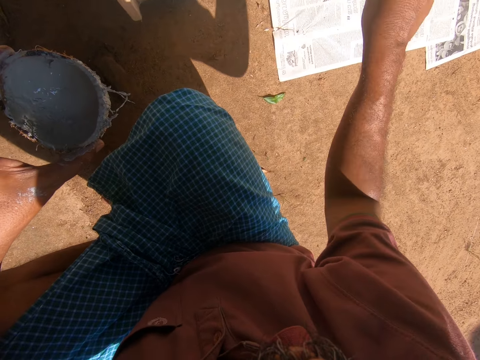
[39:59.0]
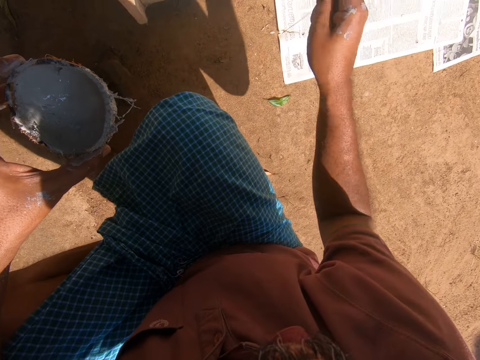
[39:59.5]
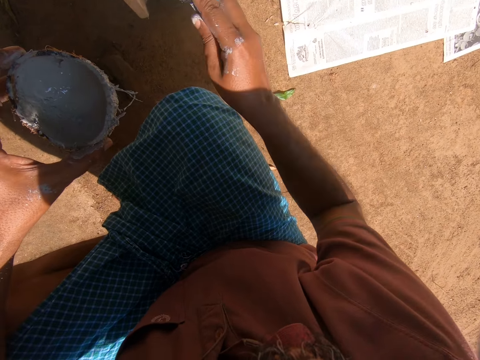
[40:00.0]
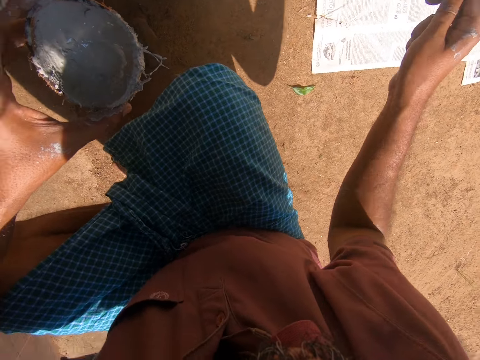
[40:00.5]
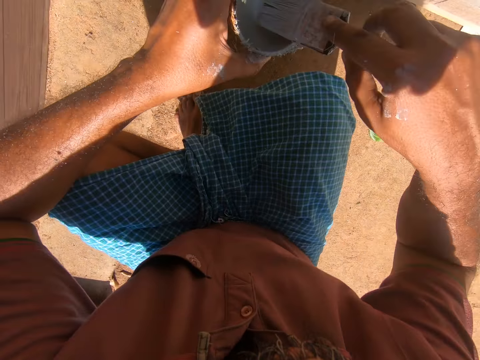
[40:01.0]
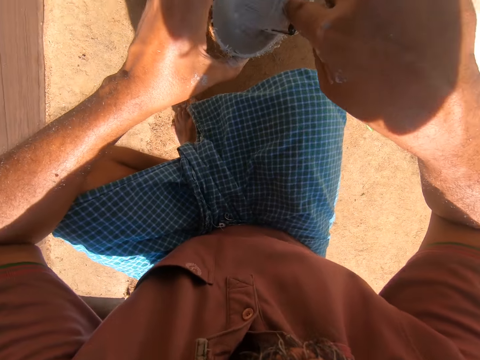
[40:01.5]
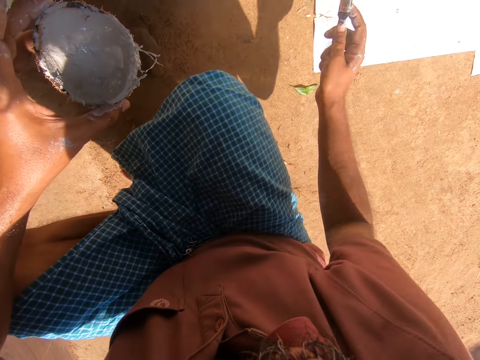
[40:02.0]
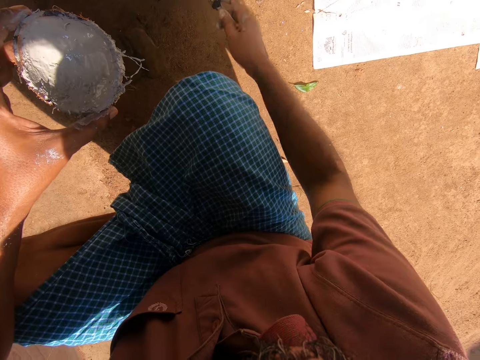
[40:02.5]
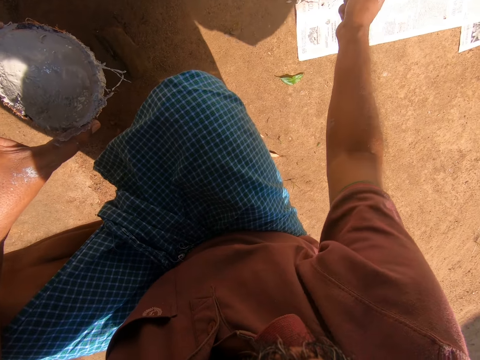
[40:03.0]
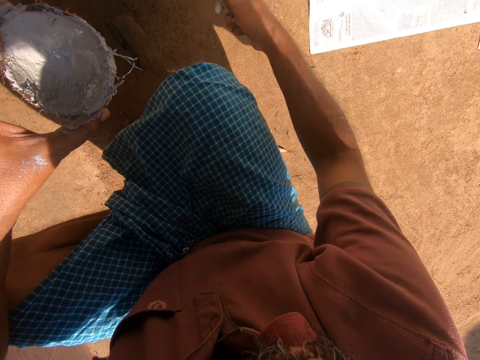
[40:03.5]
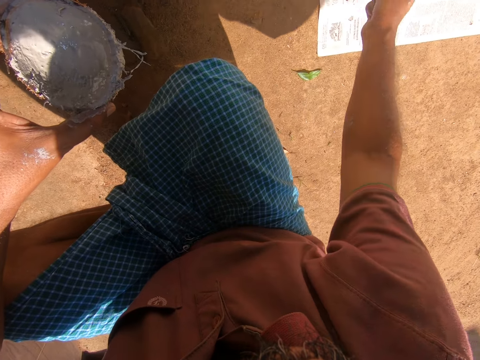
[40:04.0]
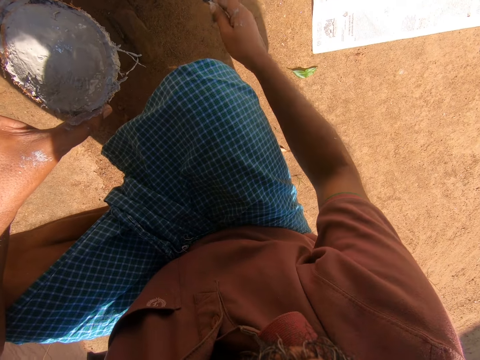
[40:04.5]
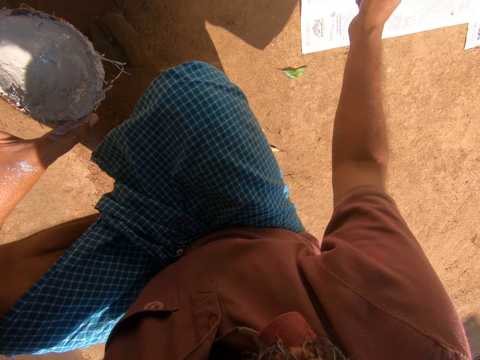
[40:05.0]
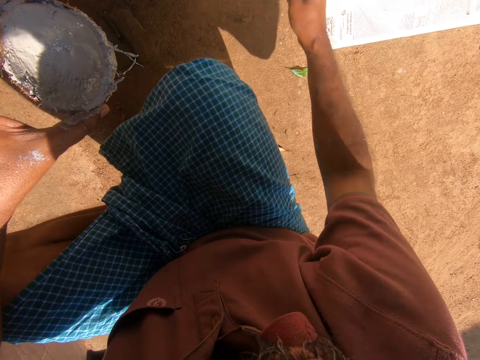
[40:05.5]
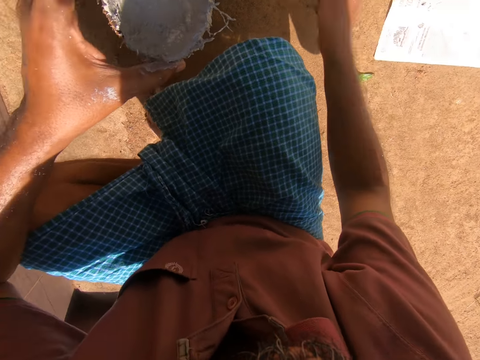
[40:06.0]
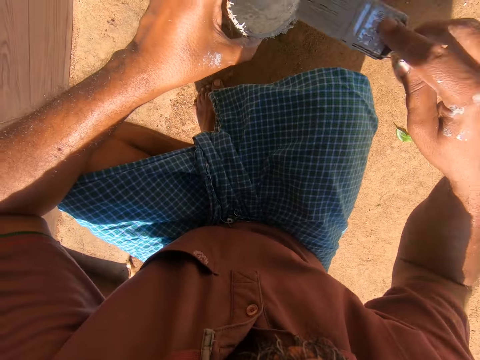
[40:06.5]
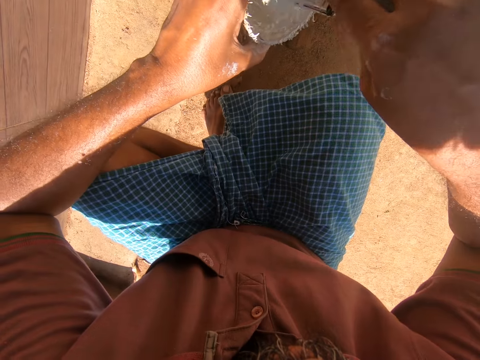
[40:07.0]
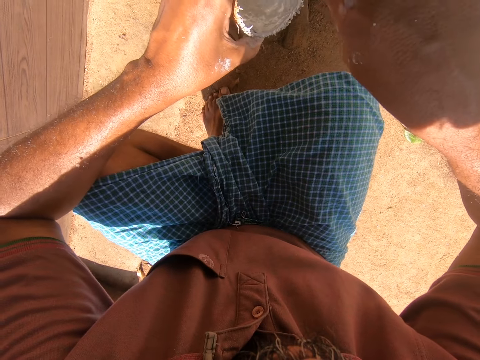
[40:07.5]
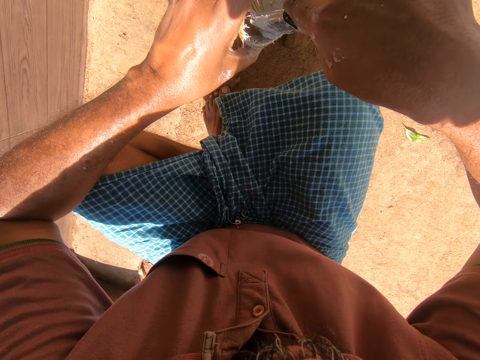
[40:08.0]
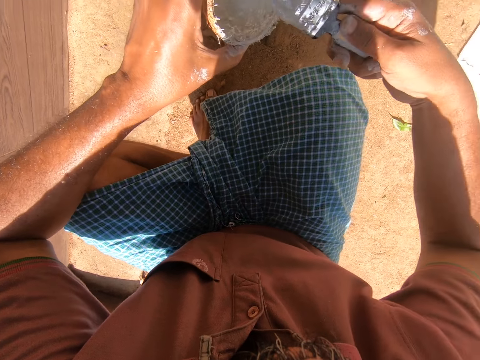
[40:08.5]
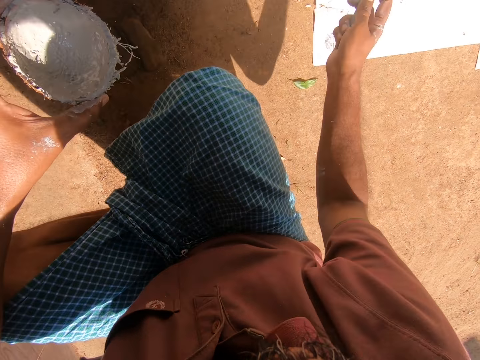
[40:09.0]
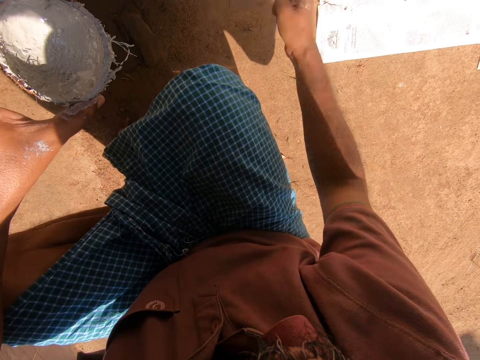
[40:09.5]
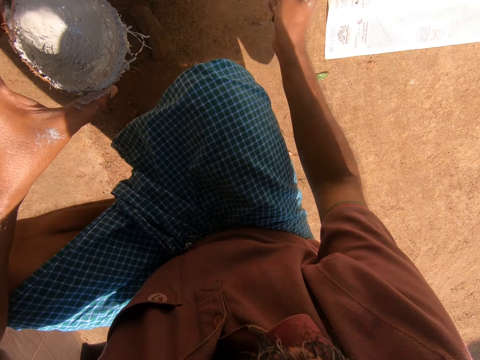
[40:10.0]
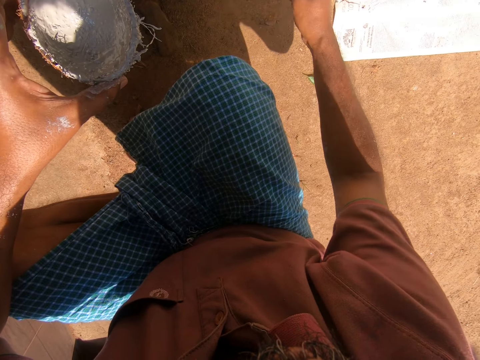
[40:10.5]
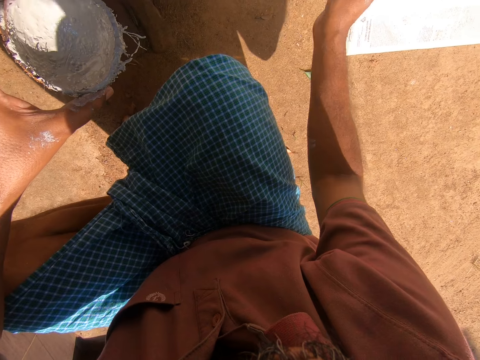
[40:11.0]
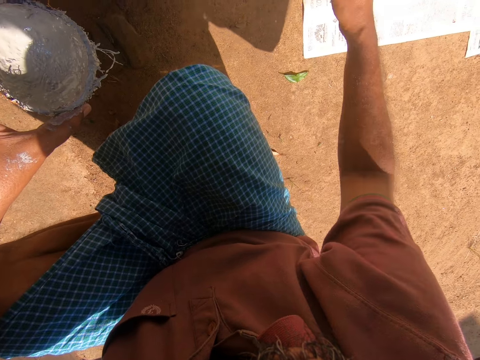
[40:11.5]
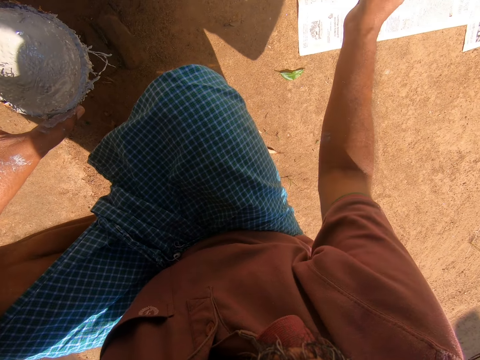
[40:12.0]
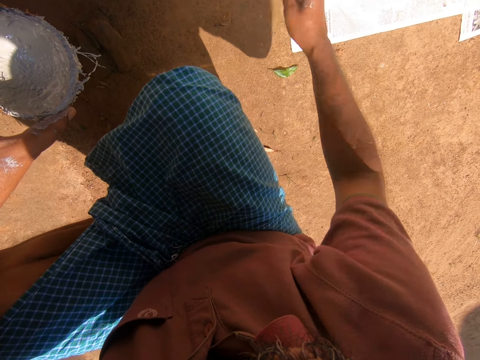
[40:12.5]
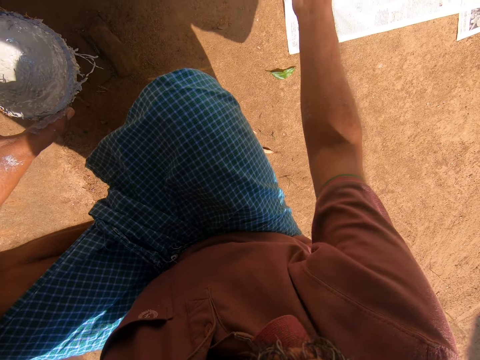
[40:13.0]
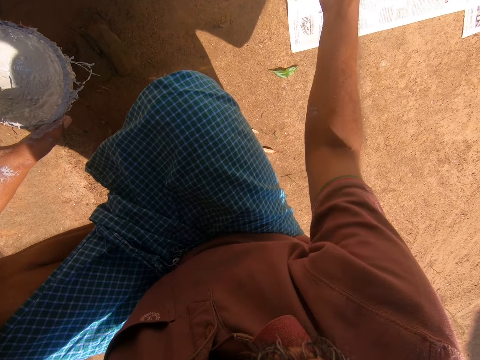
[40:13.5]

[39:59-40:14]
The camera wearer takes paint from the coconut shell with the paintbrush. They paint the wooden furniture with the paintbrush. They take paint from the coconut shell with the paintbrush. They paint the wooden furniture with the paintbrush.

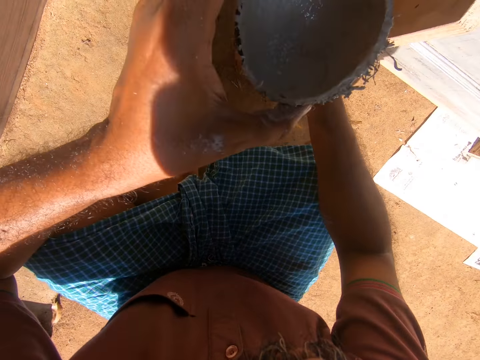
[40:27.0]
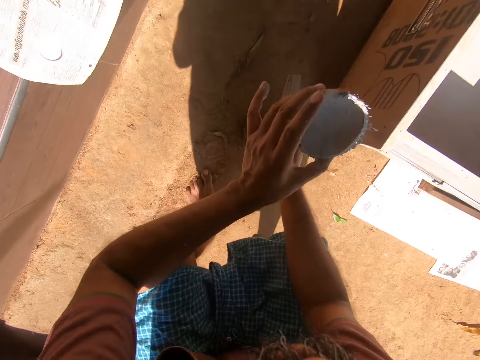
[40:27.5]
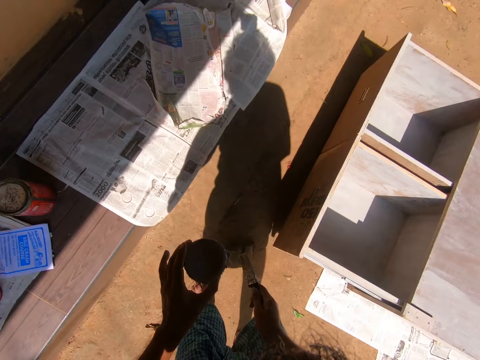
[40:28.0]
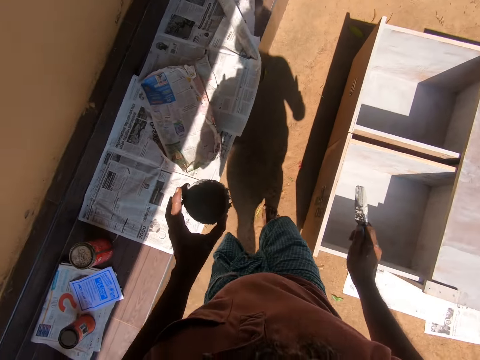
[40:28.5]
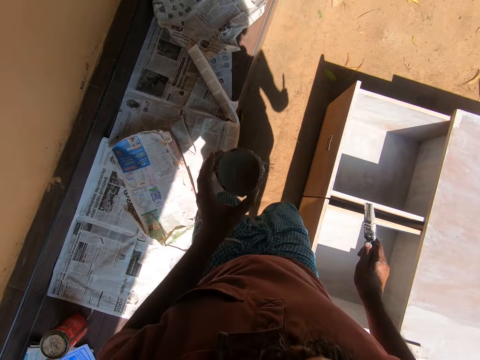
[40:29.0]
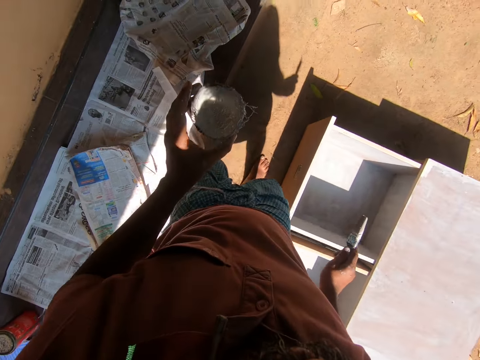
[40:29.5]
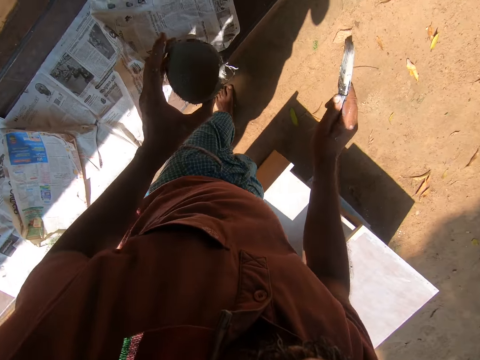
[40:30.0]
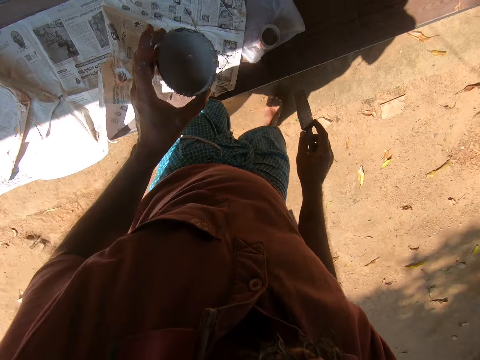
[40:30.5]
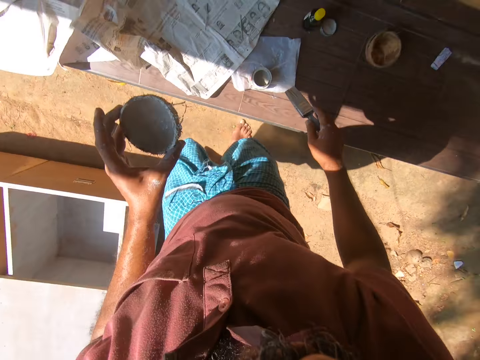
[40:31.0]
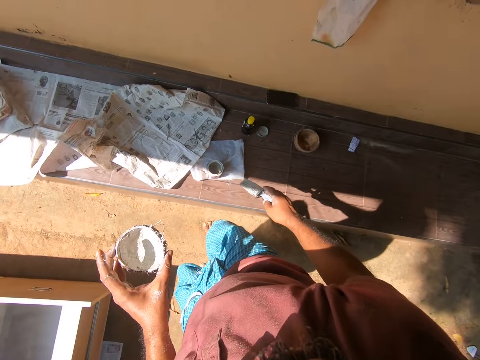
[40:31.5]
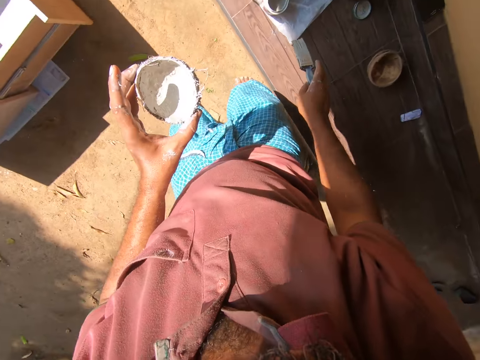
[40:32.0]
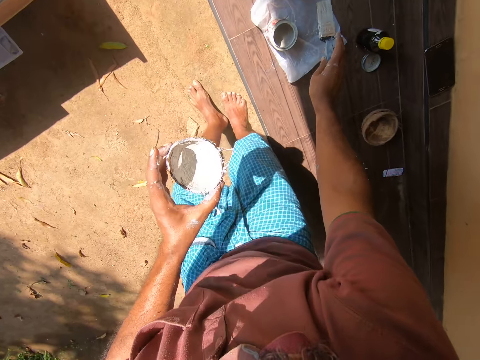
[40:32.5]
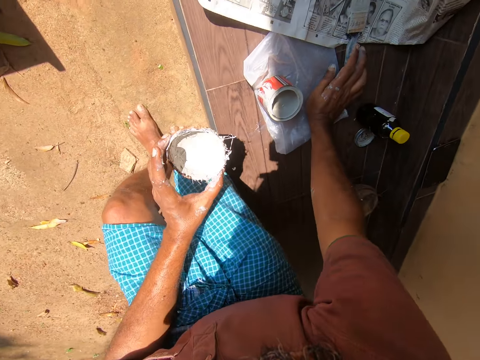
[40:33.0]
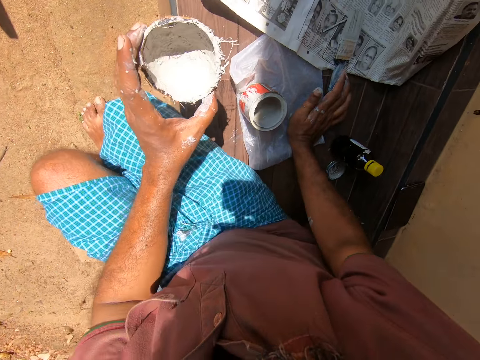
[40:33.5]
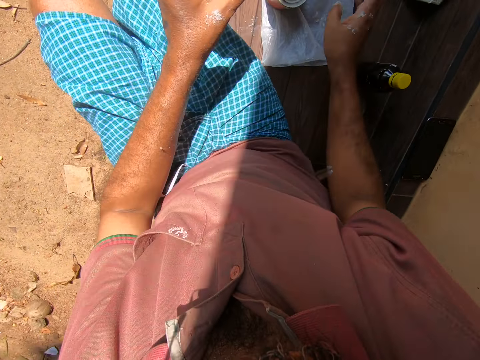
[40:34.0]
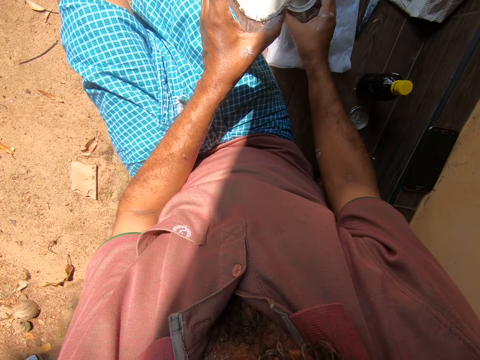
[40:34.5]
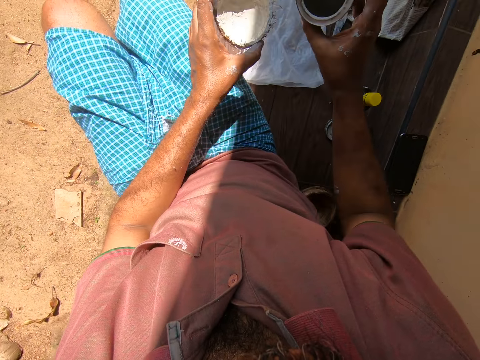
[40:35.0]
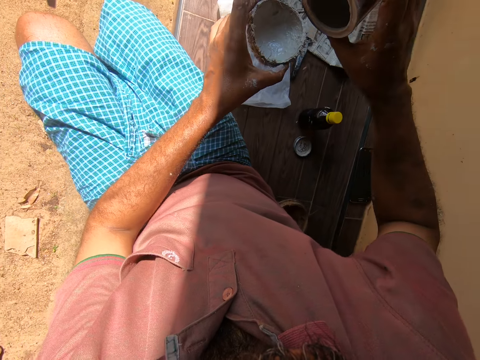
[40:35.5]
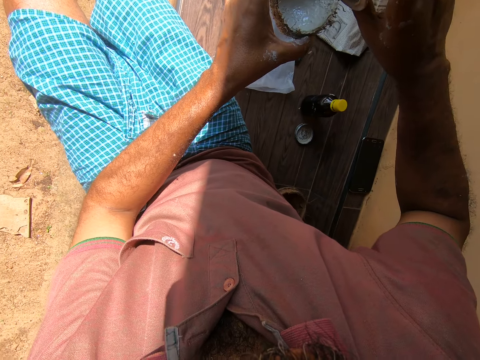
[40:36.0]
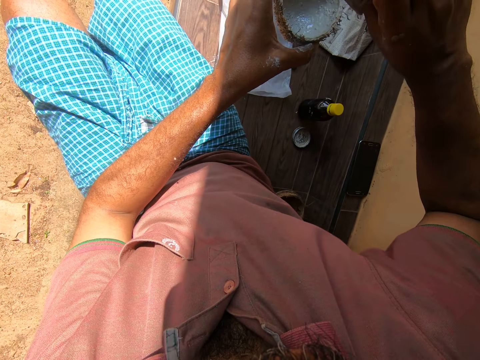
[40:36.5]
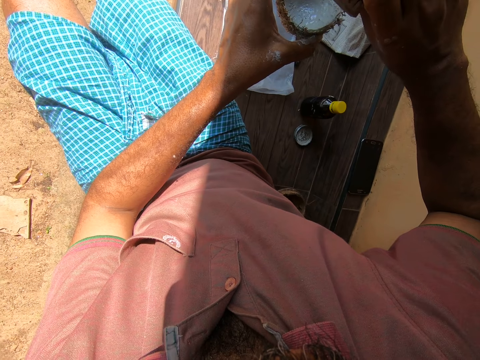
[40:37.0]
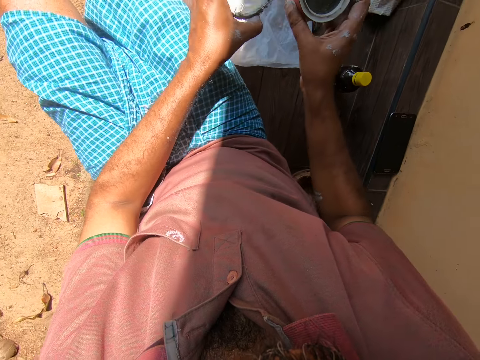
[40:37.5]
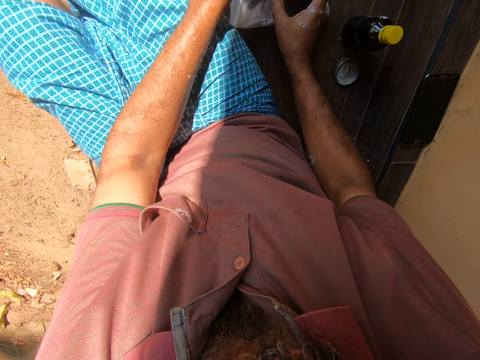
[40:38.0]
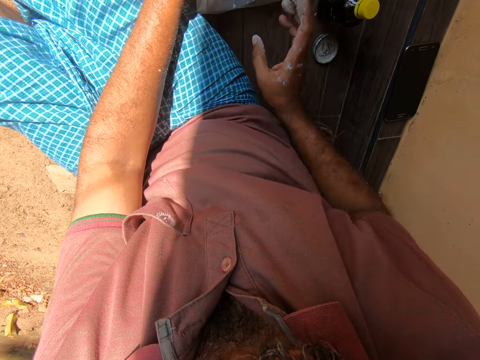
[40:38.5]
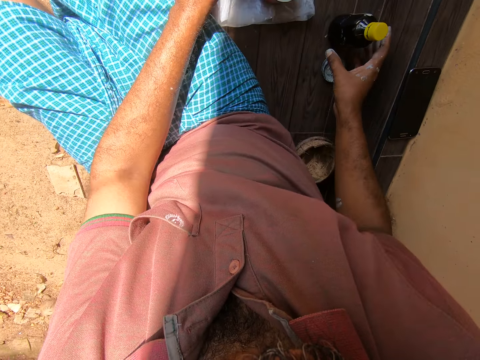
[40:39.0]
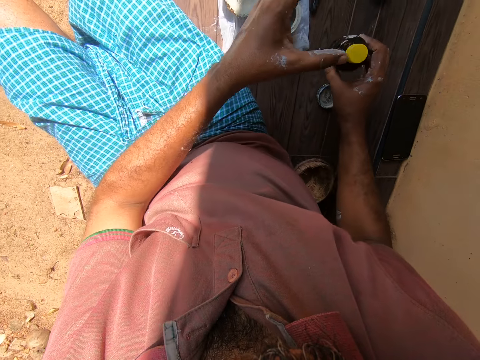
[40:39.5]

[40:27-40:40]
The camera wearer stands up. He walks around the compound. He drops the paintbrush on a tile paving or table. He sits on the tile paving. He picks a paint can from the tile paving with his right hand. He pours the paint from the paint can to the painting container. He drops the paint can on the tile paving. He picks up a bottle from the tile paving with his right hand.
